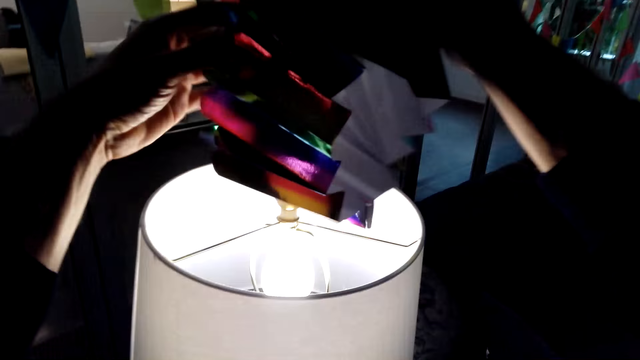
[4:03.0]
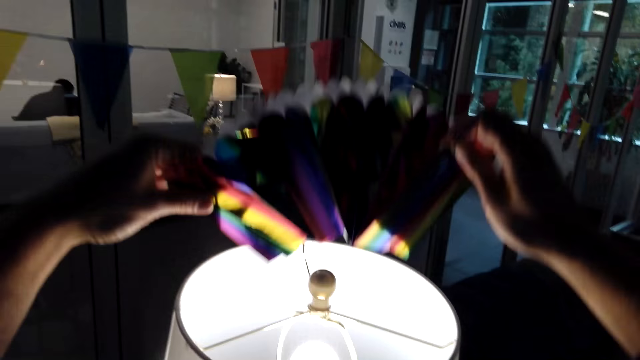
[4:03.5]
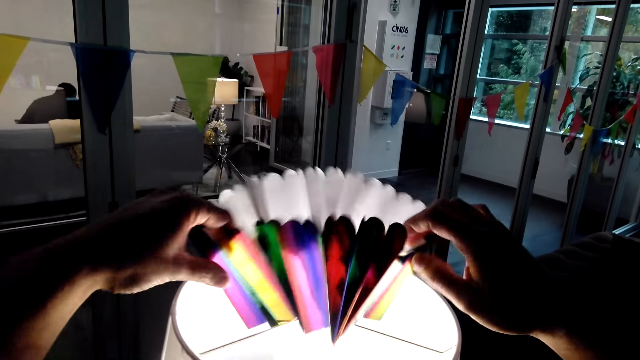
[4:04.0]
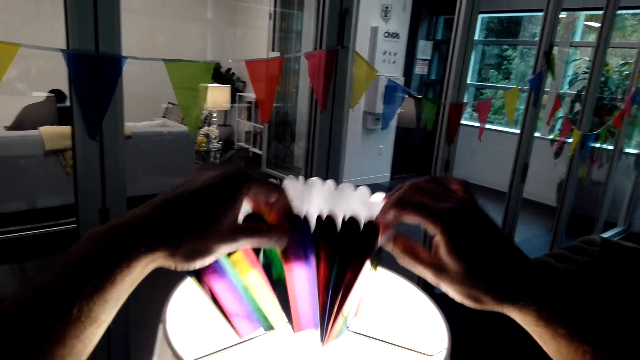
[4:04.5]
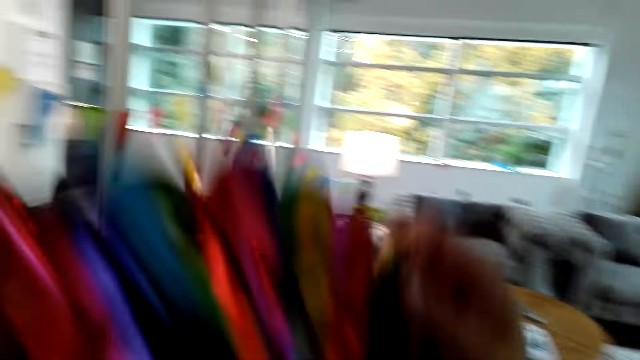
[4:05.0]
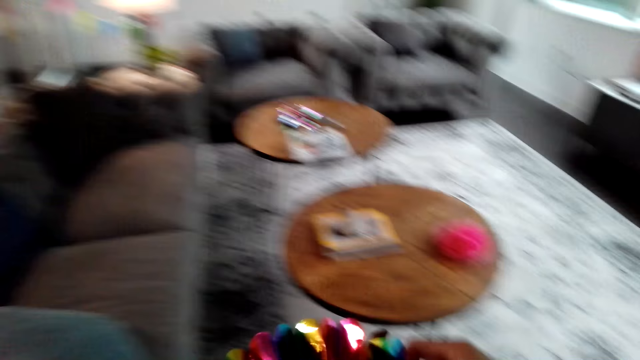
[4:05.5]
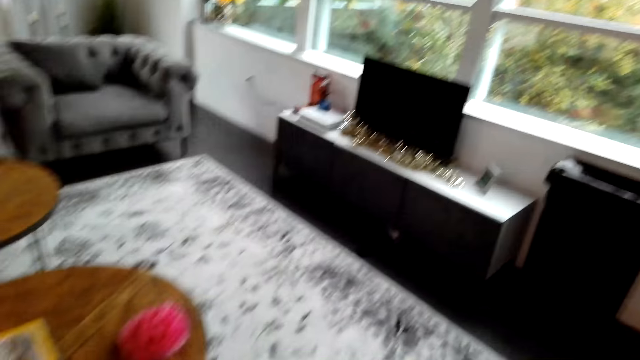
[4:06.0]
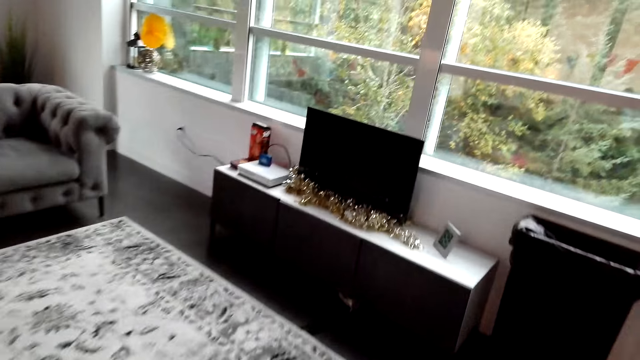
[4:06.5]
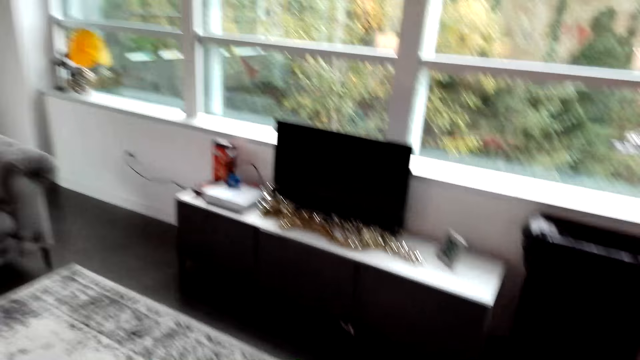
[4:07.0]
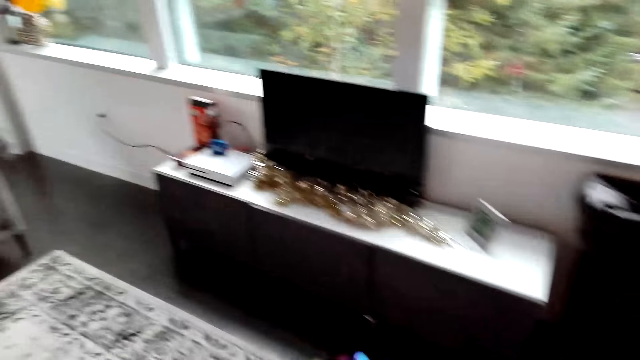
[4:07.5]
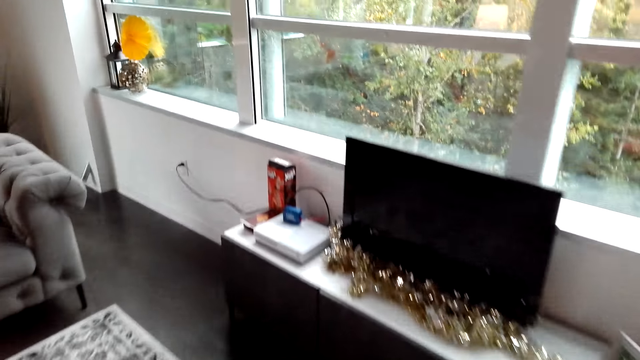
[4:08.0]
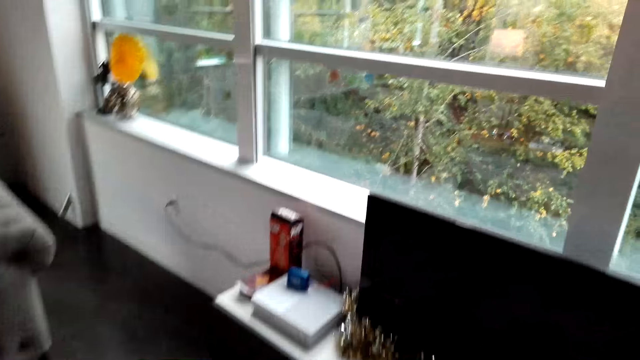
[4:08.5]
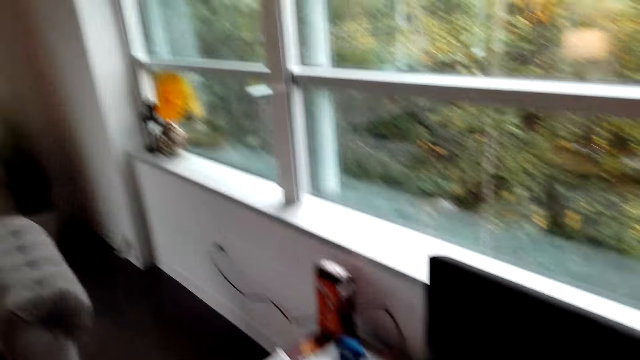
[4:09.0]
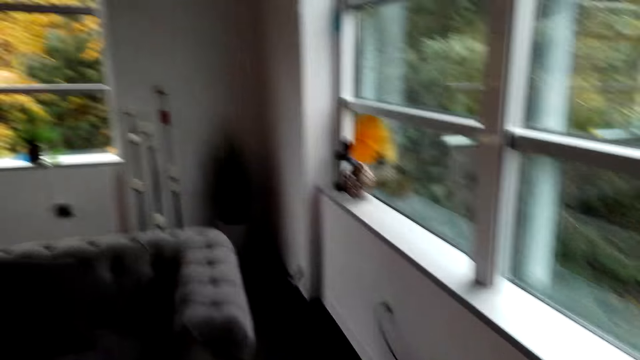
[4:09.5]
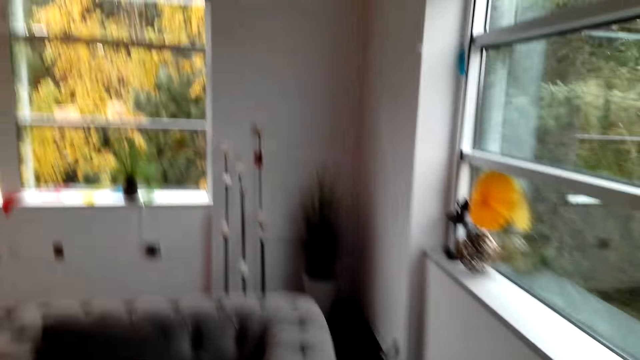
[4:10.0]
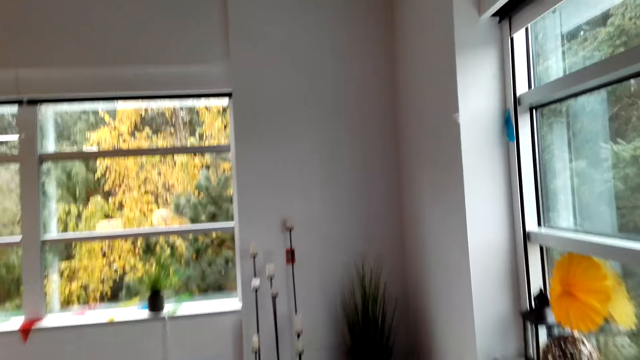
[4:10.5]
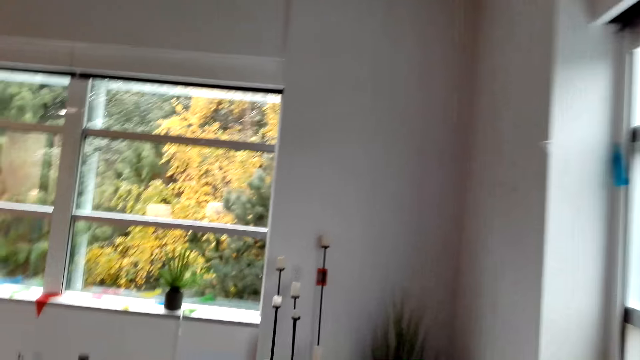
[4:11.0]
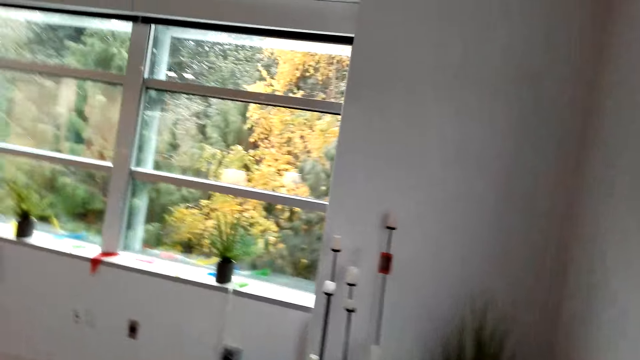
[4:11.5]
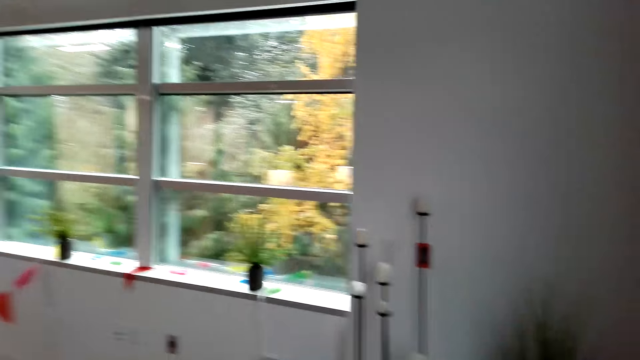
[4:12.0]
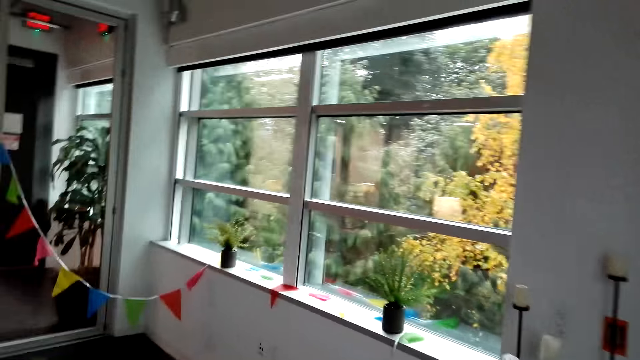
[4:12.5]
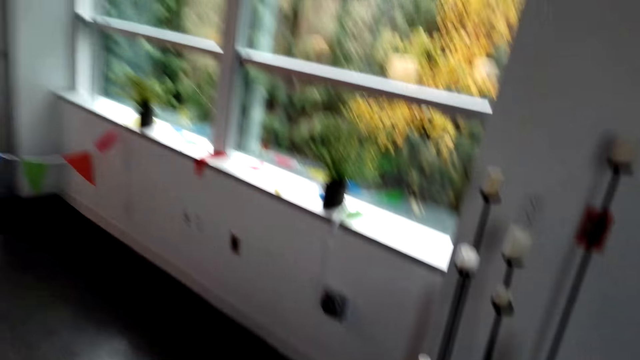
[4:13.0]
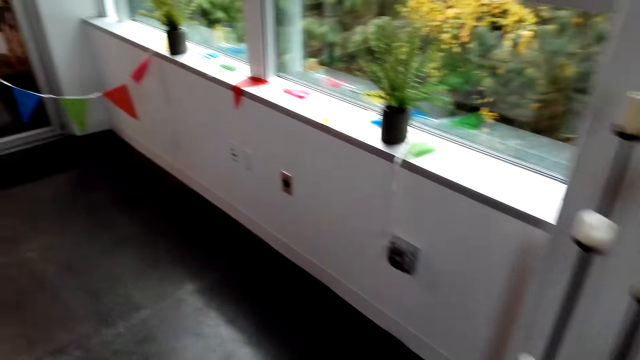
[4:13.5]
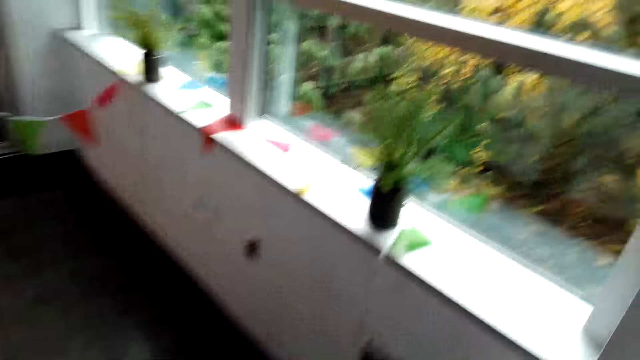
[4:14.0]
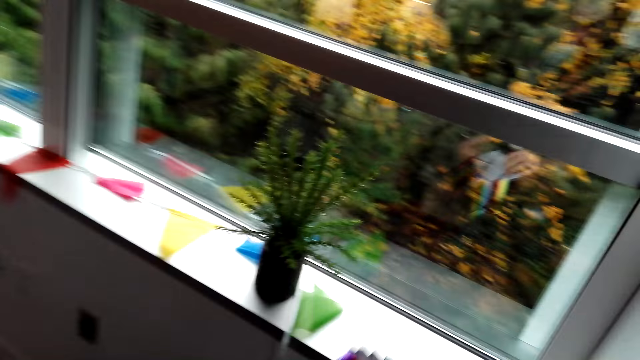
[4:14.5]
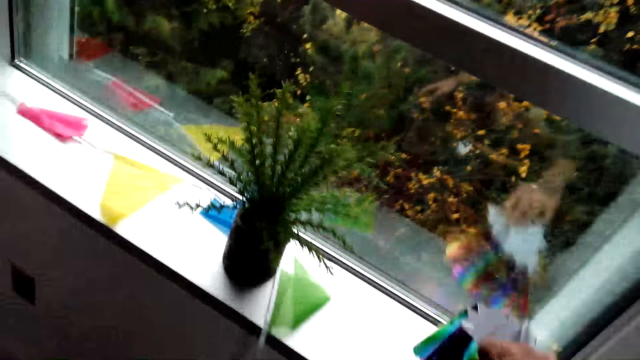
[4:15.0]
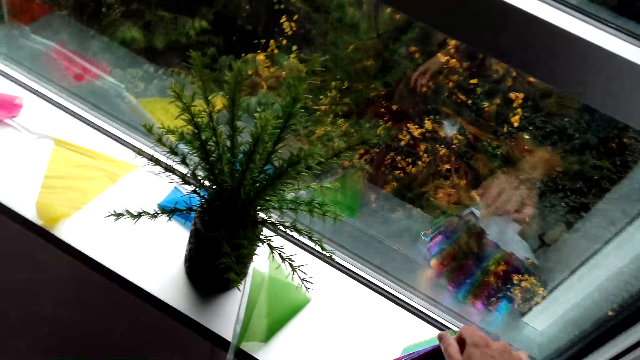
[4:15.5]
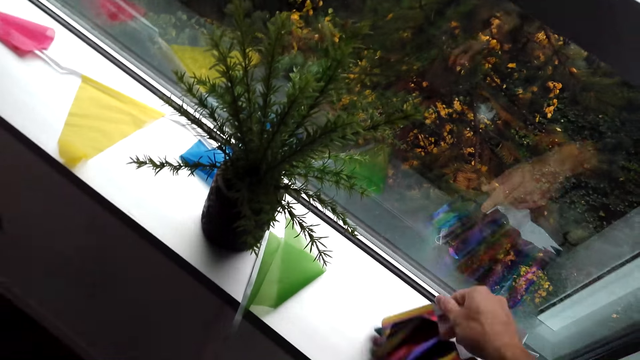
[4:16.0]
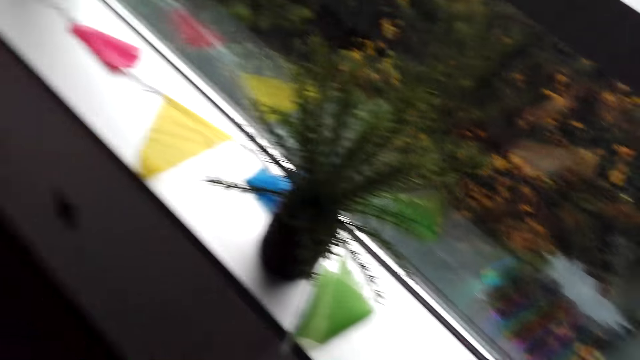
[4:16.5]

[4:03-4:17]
The camera wearer removes the flower or ribbon from the table lamp. They look around the hotel. They walk around the hotel. They put the ribbon on the window. They put the flower on the table.

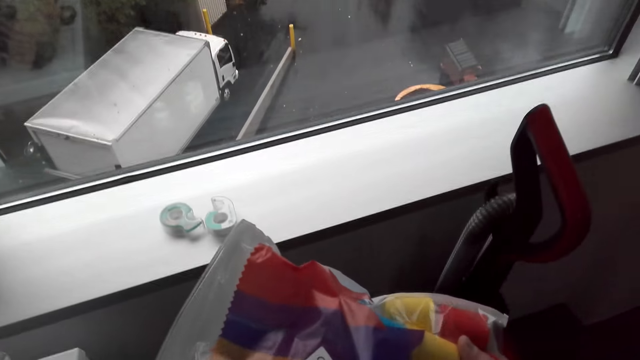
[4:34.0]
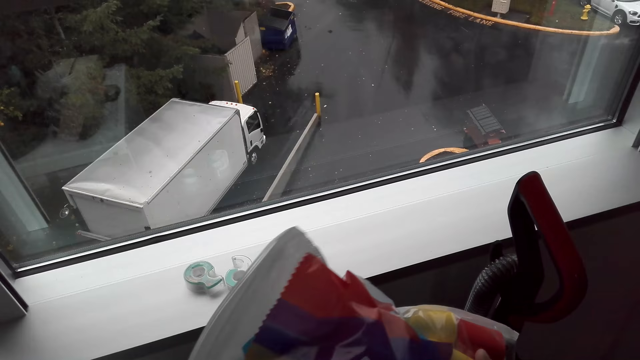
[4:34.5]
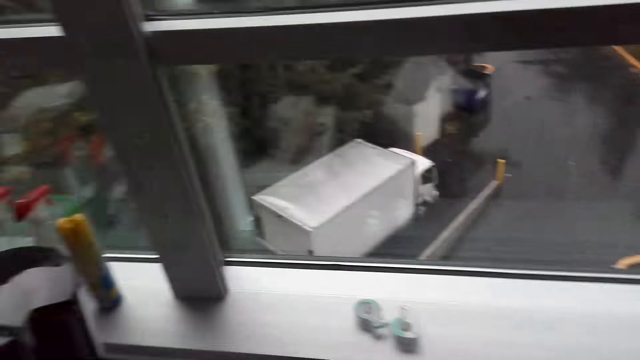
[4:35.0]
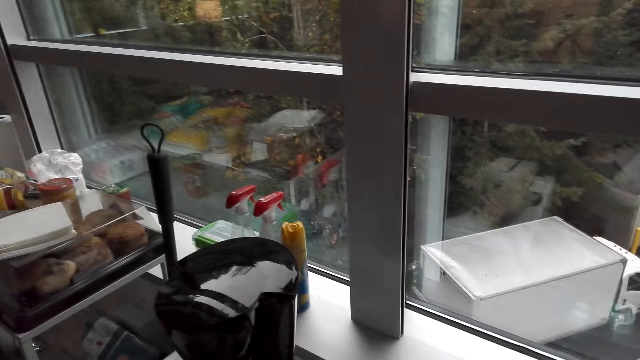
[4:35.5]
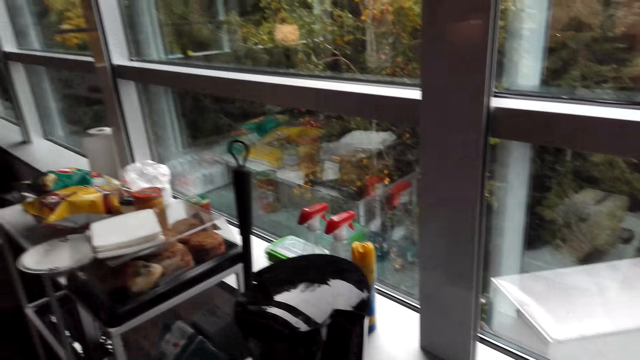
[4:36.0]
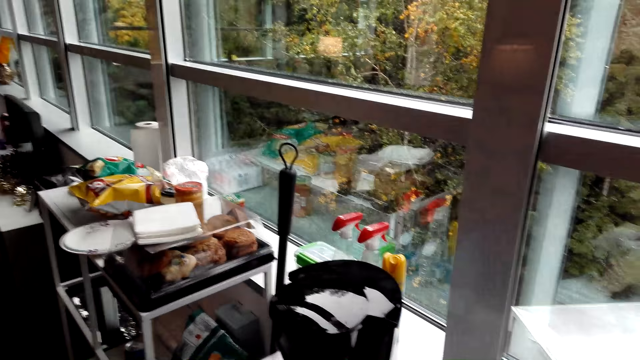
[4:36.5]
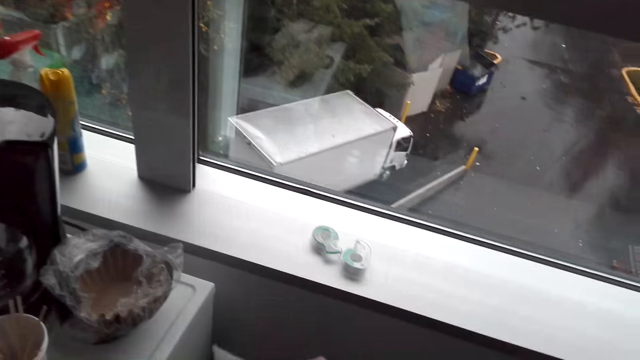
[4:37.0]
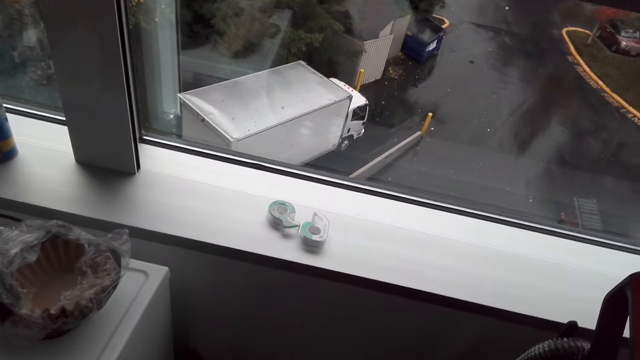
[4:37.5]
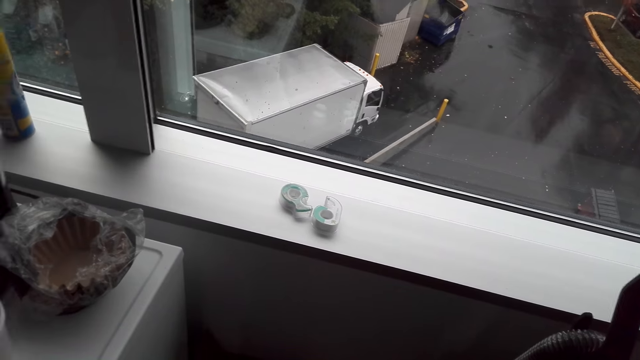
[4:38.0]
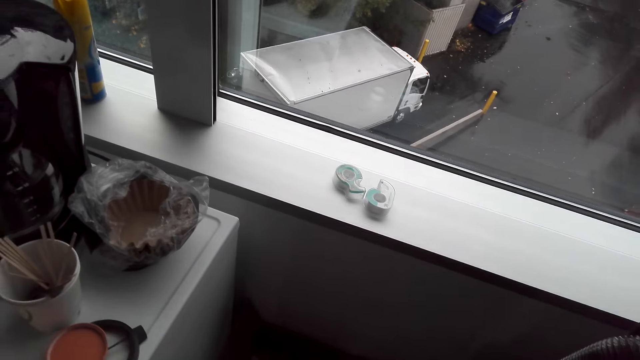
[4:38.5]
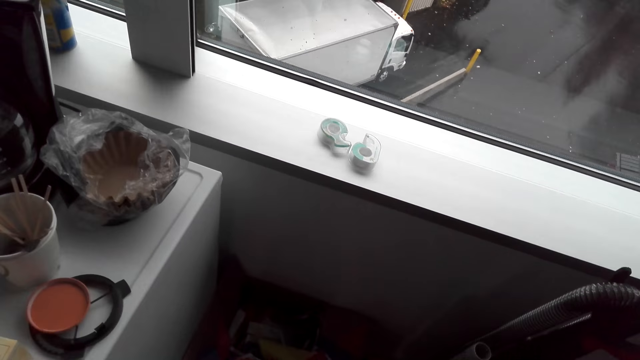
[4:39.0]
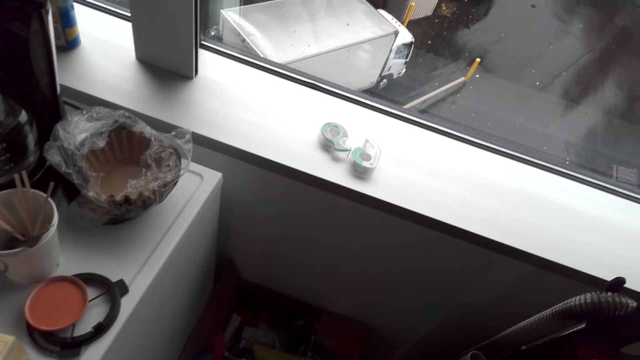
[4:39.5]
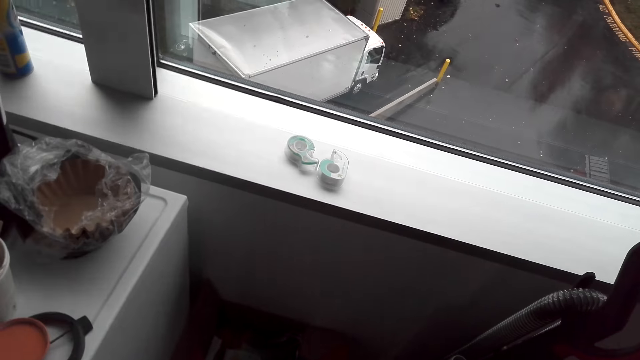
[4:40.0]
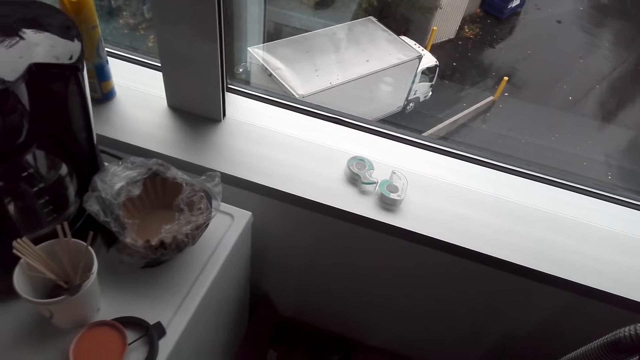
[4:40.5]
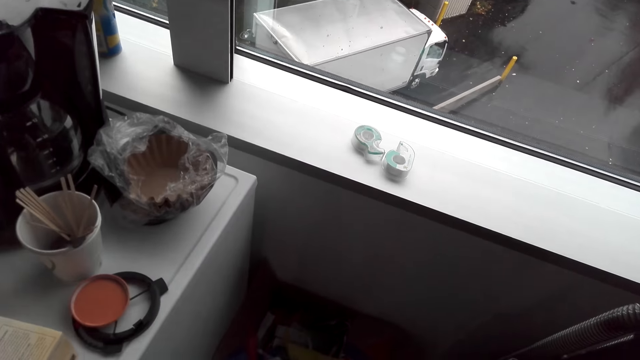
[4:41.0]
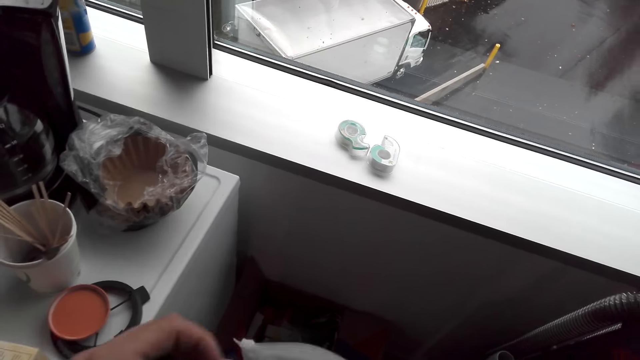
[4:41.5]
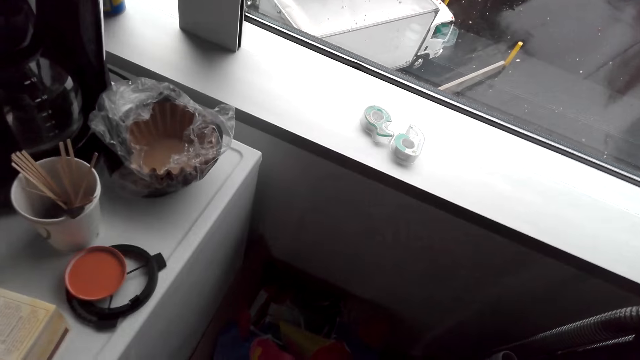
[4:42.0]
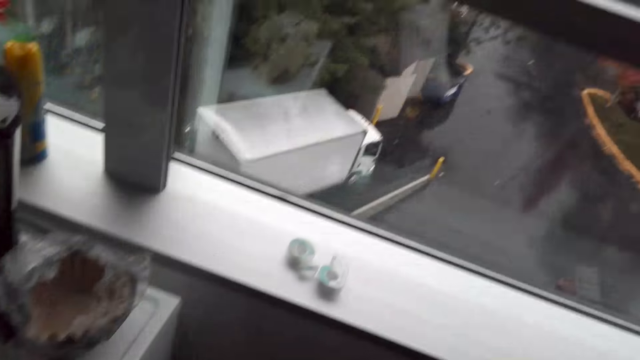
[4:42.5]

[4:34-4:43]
The camera wearer opens the paper. They look around the hotel. They remove the flower from the nylon paper bag.
